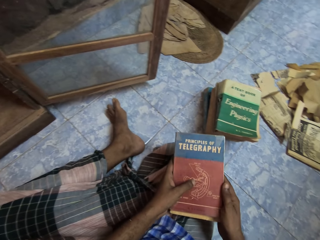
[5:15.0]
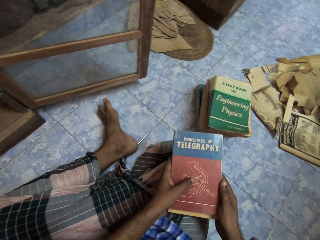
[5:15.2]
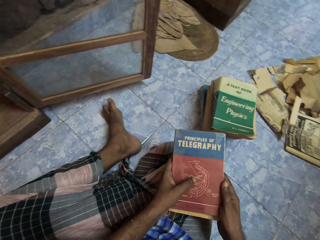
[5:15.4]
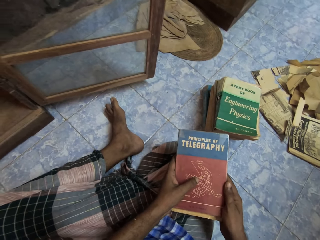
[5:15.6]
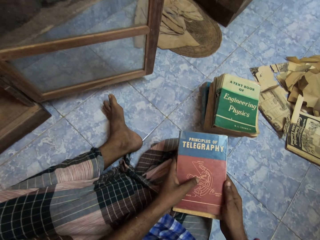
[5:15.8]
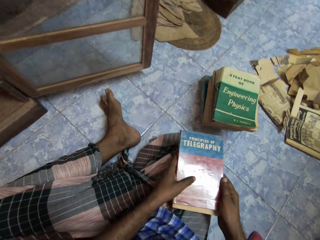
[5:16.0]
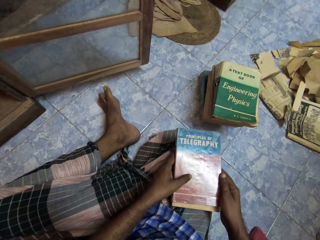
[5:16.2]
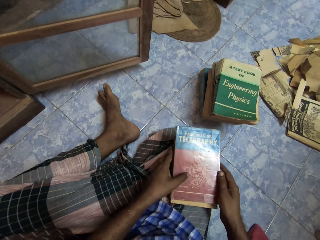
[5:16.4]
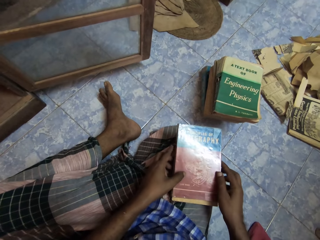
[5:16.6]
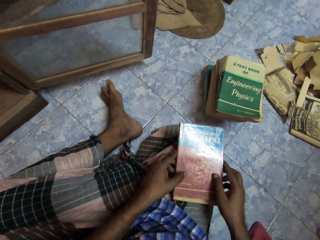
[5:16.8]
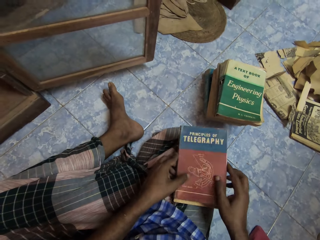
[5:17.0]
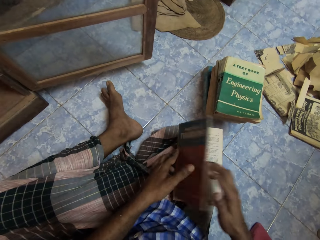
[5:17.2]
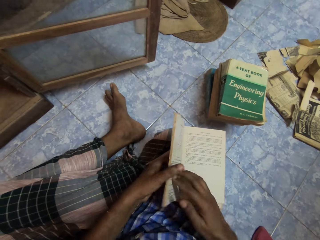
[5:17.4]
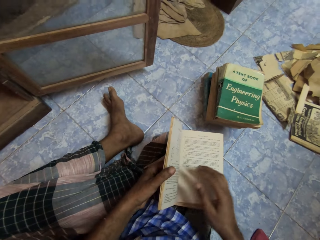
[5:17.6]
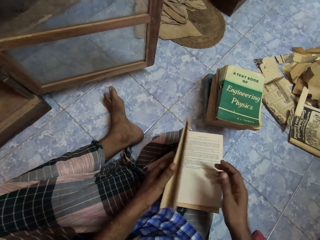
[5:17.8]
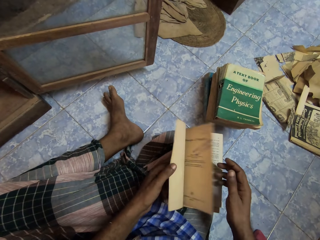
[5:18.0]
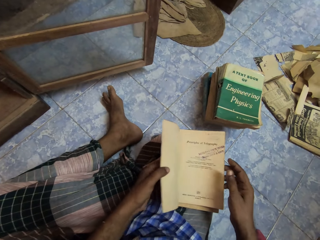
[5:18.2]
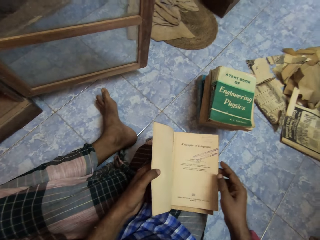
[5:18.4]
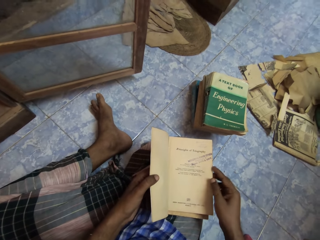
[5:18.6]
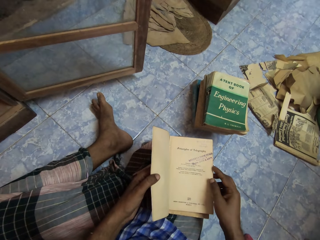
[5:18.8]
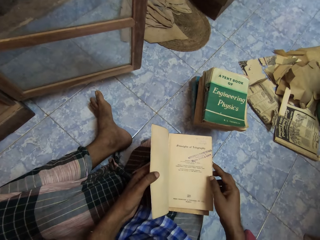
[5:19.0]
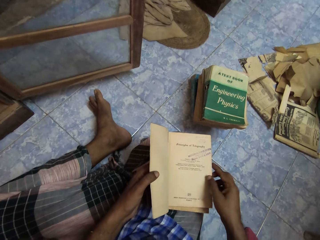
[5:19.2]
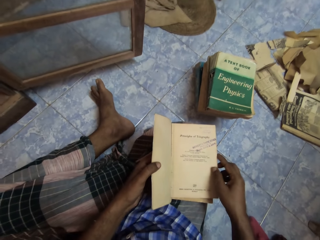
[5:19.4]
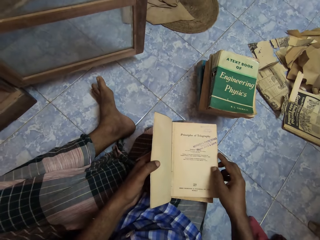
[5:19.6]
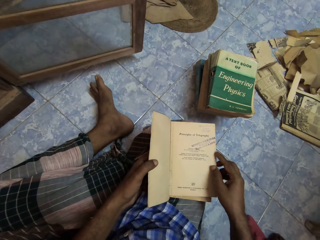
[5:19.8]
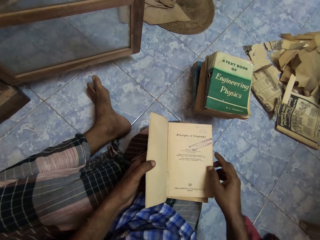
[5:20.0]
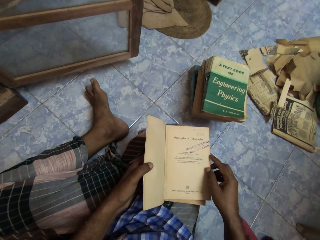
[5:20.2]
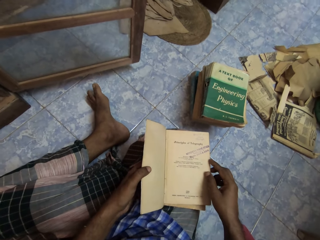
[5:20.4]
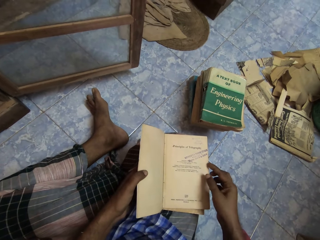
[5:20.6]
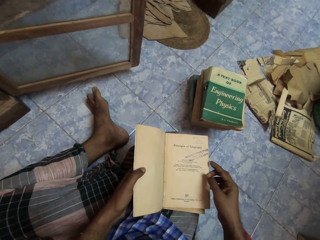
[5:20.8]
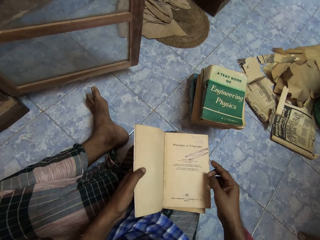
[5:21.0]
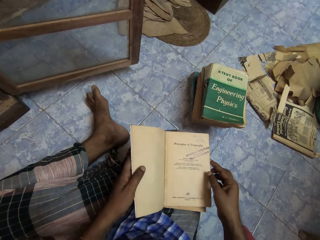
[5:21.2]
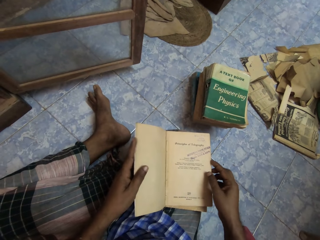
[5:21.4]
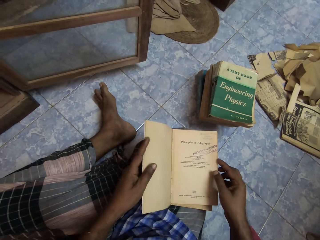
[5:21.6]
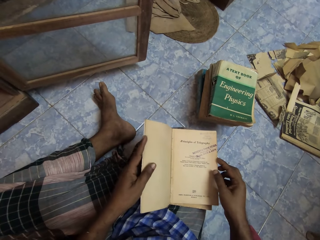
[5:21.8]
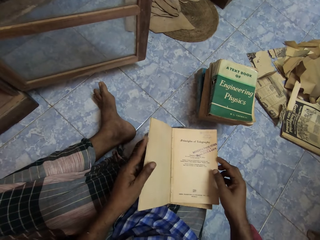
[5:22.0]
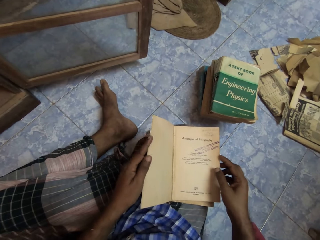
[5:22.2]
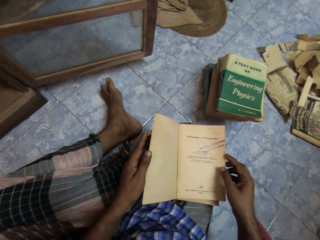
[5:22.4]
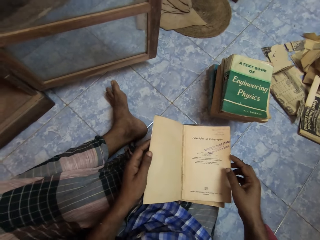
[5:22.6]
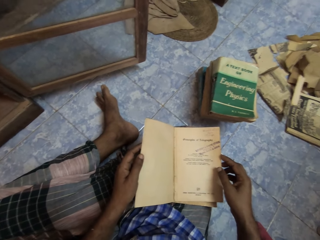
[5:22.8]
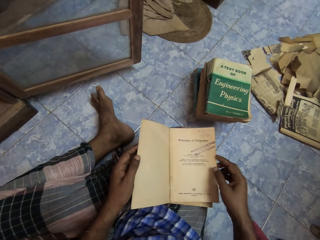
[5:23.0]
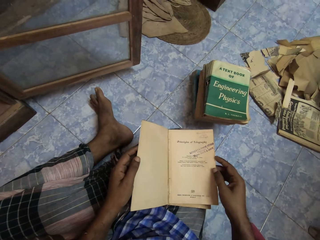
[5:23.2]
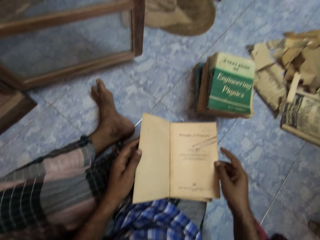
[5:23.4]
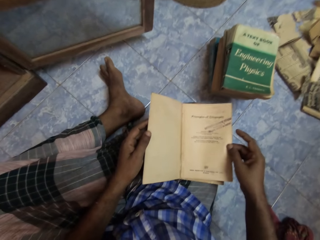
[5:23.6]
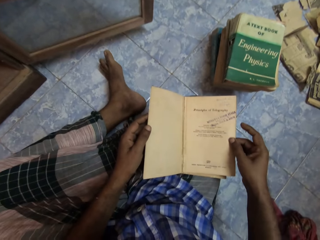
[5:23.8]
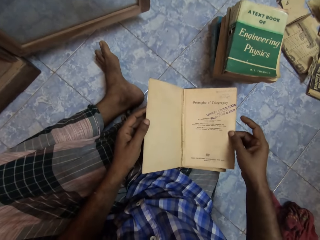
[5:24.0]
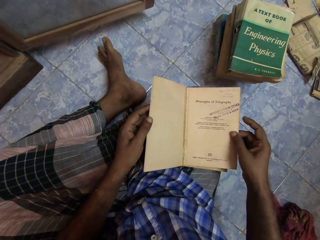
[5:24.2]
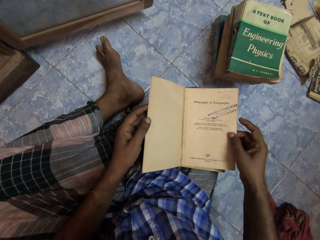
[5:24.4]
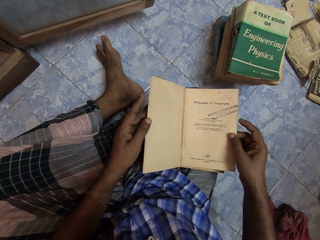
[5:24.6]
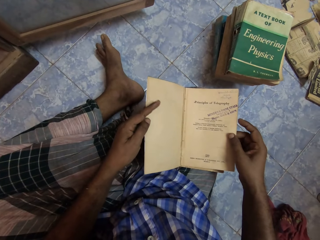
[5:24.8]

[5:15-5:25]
The camera wearer checks the book. He places the books in his hands on his lap. He opens a book on his lap with his right hand. He flips the page. He holds the book cover with his left hand. He checks the book.

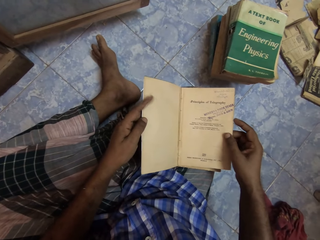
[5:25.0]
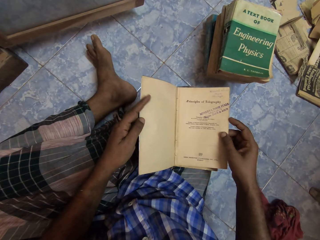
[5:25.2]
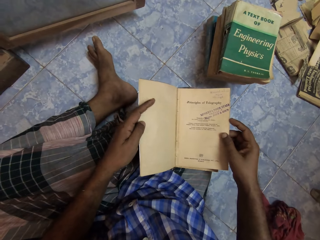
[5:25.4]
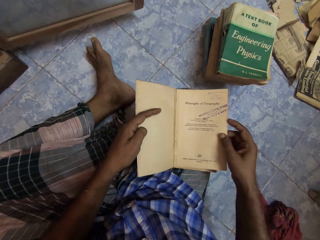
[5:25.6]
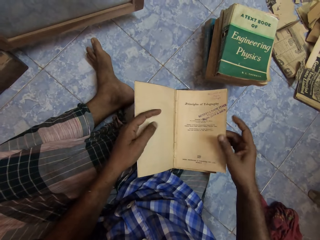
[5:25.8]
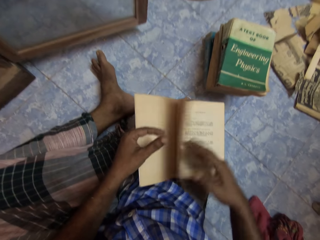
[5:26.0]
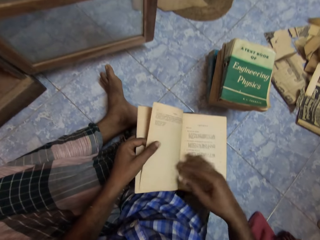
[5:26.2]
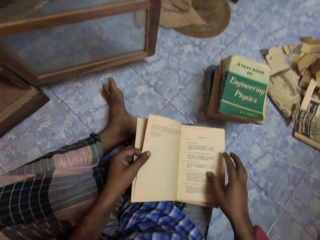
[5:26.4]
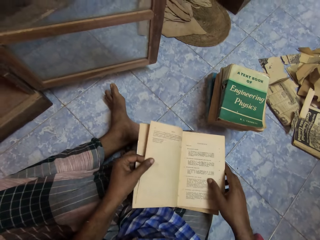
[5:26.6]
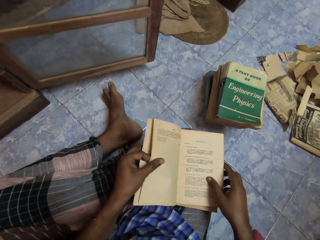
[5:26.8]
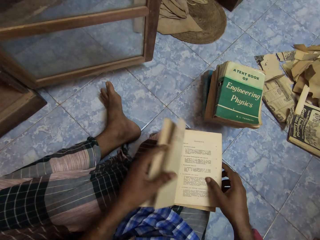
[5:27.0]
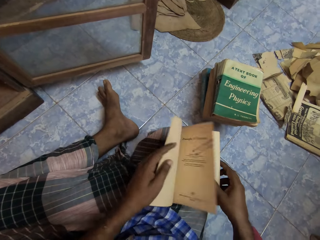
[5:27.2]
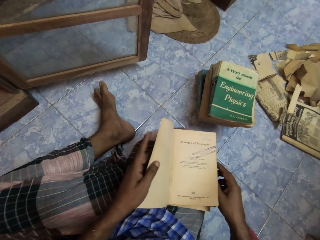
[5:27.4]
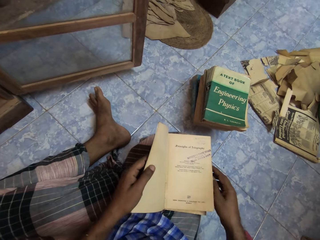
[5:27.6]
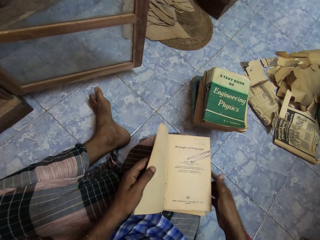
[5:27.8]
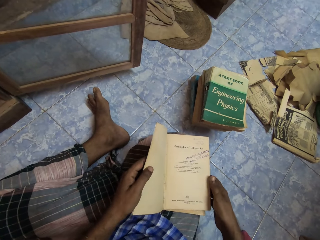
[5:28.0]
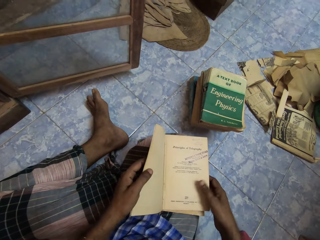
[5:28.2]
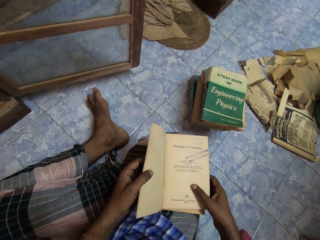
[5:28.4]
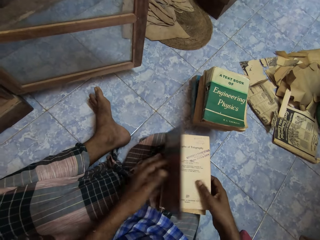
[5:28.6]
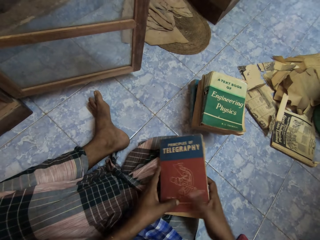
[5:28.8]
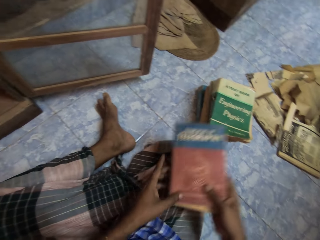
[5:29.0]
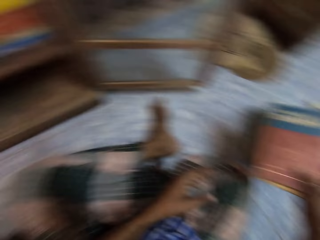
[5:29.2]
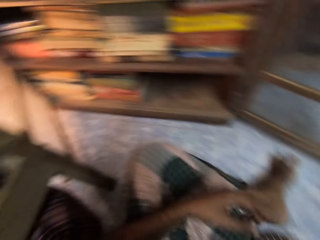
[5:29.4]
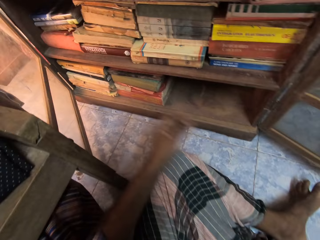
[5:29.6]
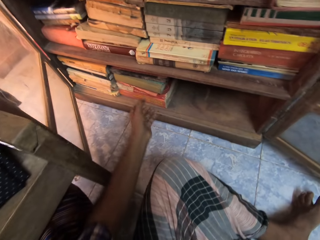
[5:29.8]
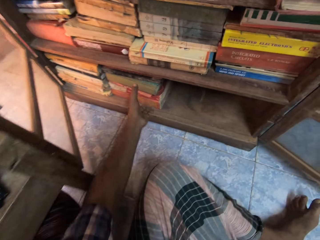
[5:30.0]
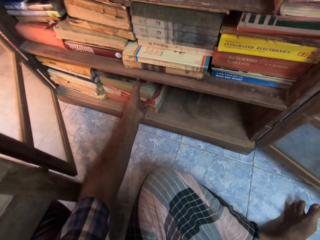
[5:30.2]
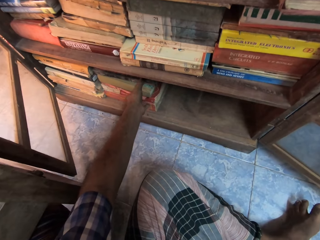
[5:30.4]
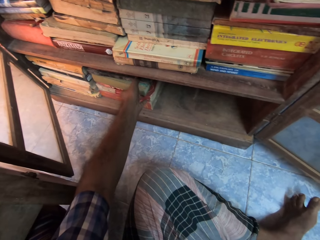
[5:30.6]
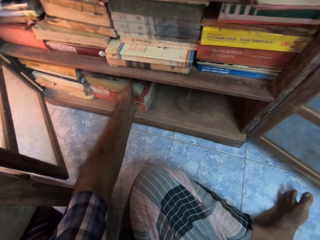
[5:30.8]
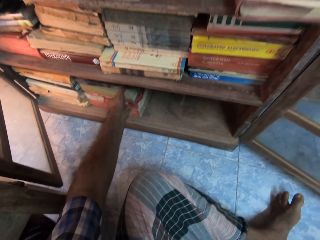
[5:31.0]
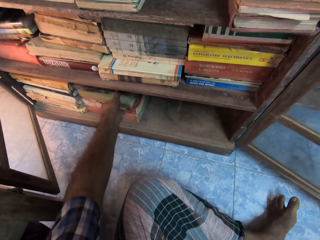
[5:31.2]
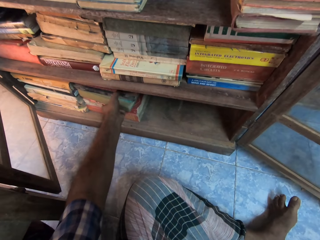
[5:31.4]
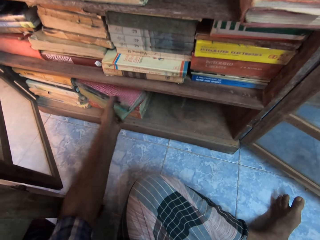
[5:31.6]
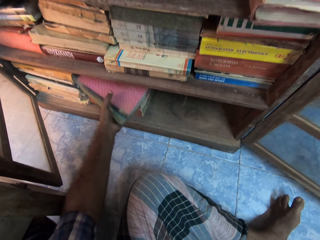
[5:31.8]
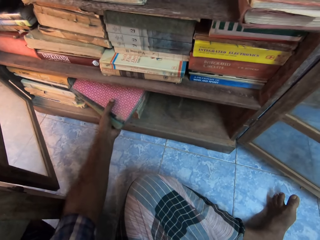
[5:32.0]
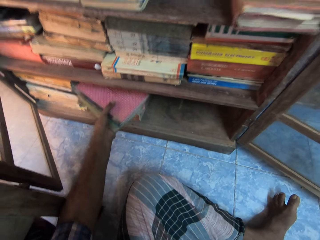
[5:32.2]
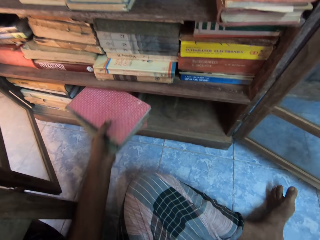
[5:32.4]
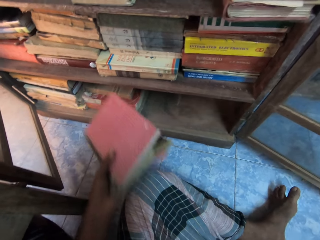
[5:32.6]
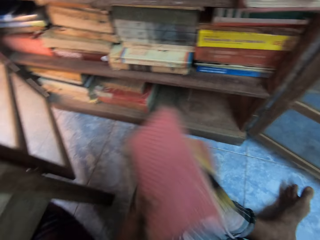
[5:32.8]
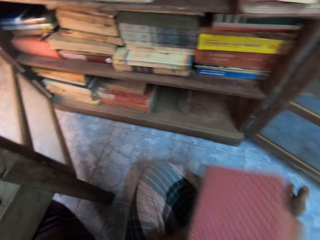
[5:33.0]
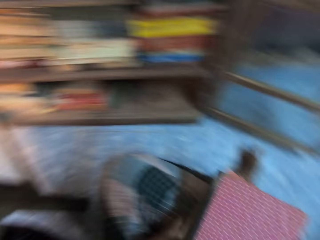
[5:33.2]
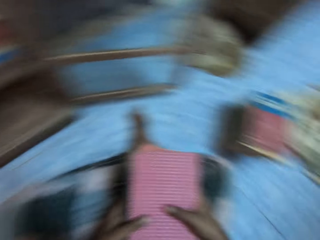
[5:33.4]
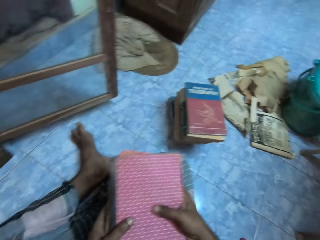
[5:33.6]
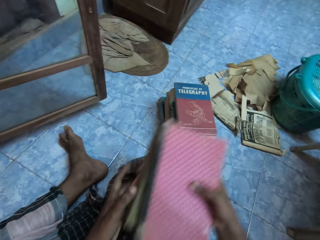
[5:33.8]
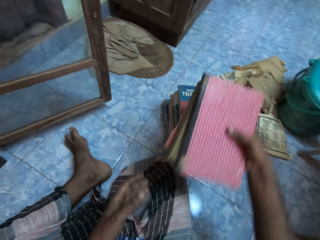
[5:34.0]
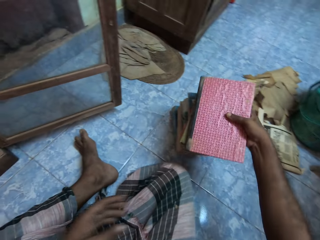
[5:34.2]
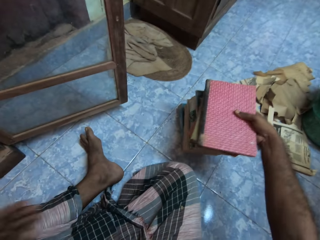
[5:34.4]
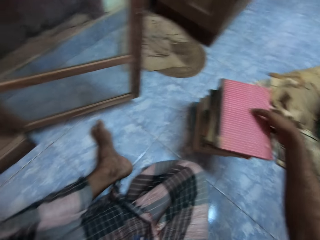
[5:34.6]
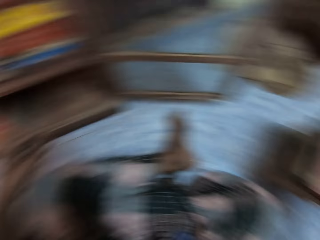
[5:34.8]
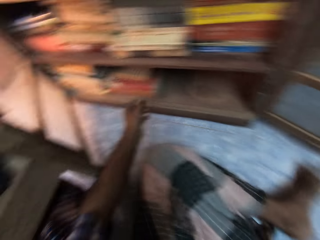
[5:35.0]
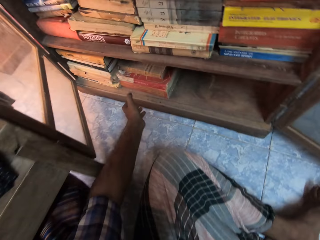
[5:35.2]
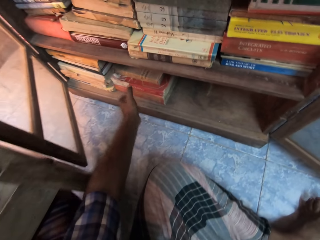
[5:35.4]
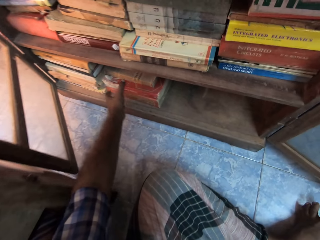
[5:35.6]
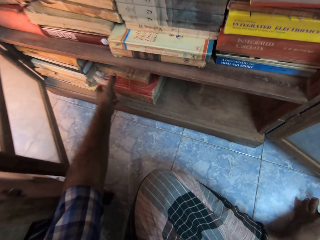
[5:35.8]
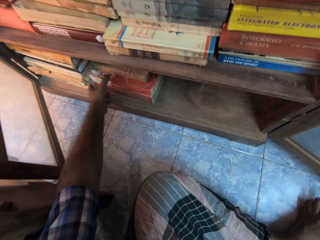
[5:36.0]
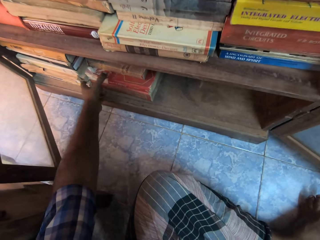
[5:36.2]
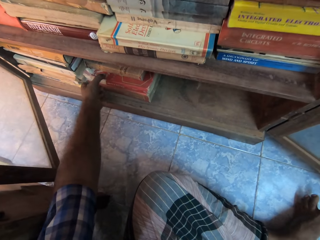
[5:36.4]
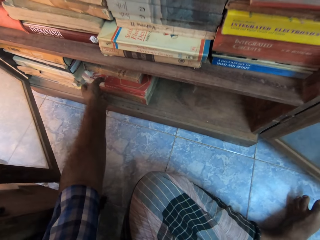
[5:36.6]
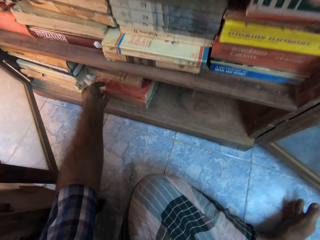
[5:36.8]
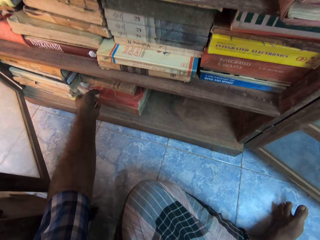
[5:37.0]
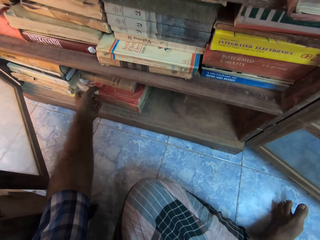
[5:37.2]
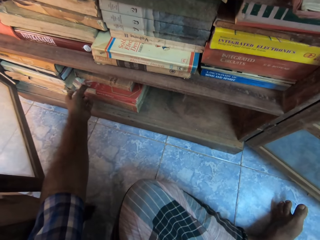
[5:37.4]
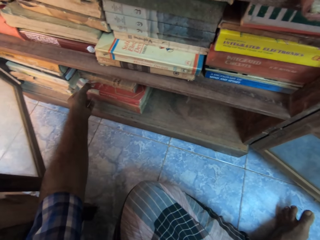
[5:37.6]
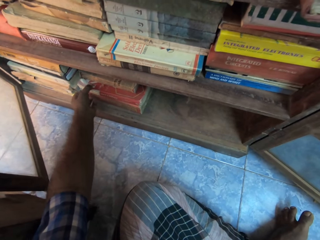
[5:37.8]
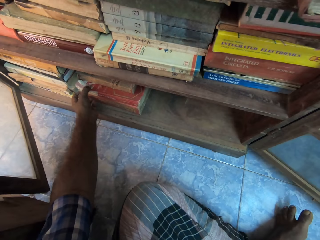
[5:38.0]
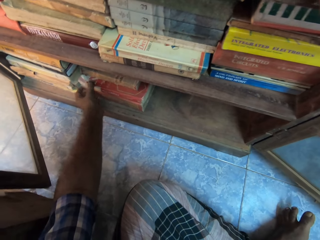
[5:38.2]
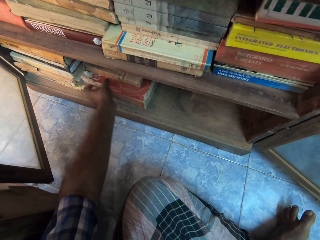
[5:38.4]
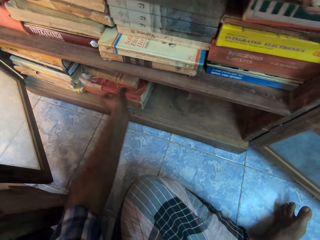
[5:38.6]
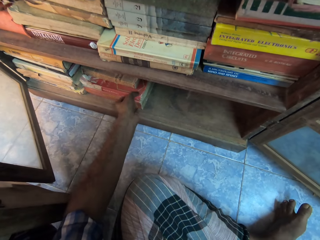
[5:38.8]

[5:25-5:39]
The camera wearer flips a page of the book with his right hand. He flips the page of the book with his left hand. He checks the book. He closes the book with his left hand. He picks the books from his lap with his right hand and places the books in his right hand on a pile of books on the floor. He takes some books from the shelf with his left hand. He holds the books with both hands. He places the books on the pile of books on the floor with his right hand. He removes the books from the cupboard.
